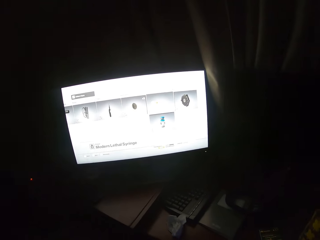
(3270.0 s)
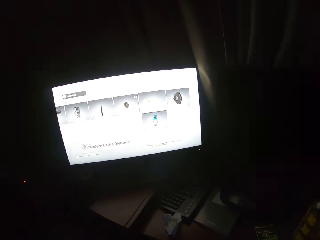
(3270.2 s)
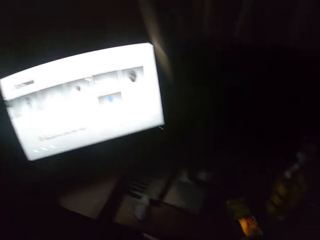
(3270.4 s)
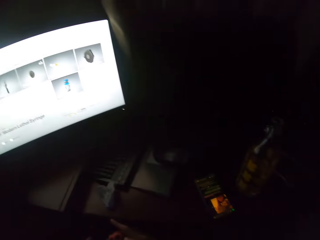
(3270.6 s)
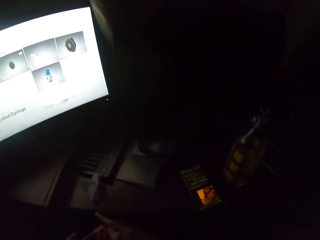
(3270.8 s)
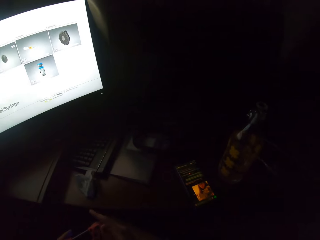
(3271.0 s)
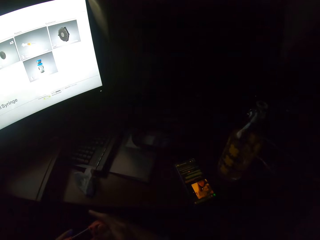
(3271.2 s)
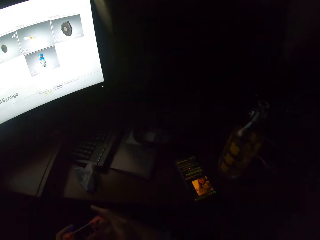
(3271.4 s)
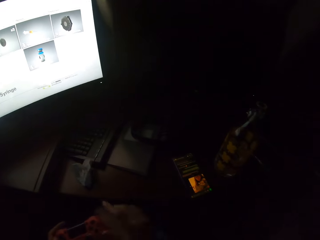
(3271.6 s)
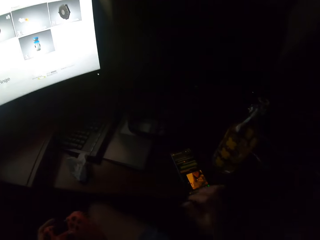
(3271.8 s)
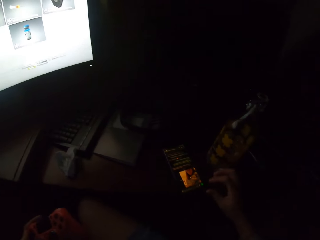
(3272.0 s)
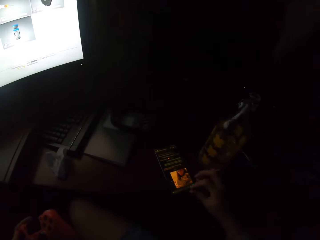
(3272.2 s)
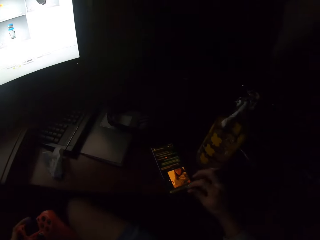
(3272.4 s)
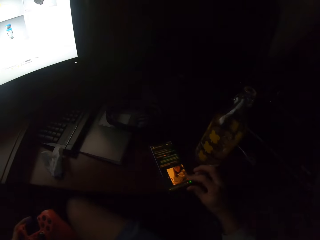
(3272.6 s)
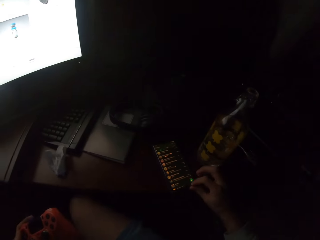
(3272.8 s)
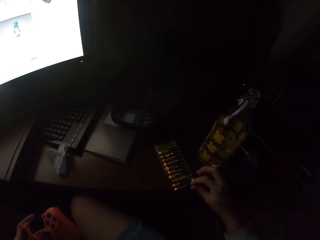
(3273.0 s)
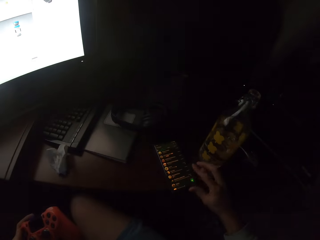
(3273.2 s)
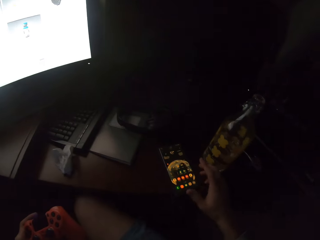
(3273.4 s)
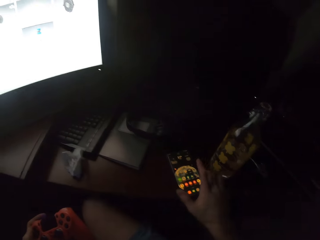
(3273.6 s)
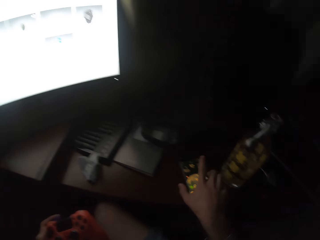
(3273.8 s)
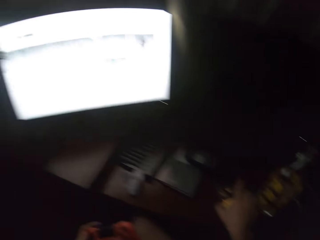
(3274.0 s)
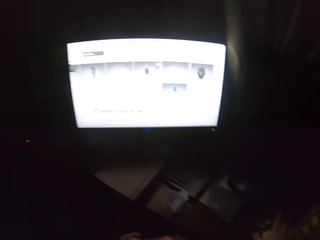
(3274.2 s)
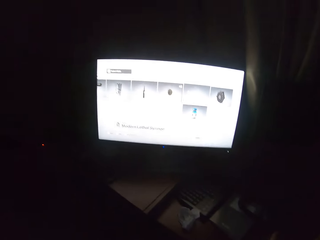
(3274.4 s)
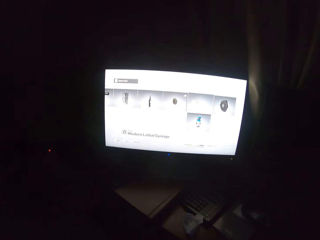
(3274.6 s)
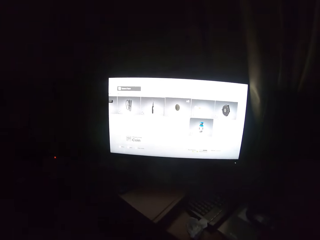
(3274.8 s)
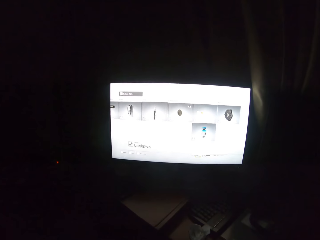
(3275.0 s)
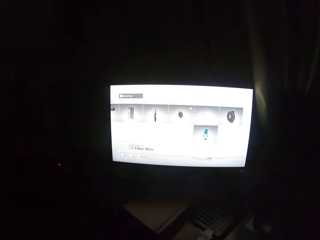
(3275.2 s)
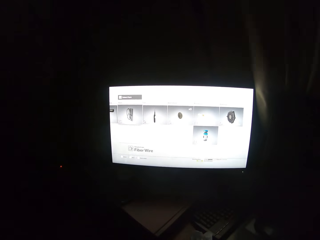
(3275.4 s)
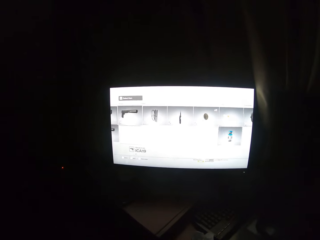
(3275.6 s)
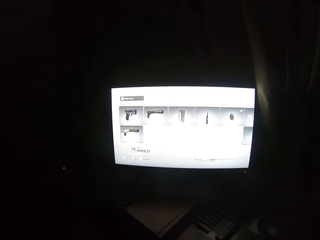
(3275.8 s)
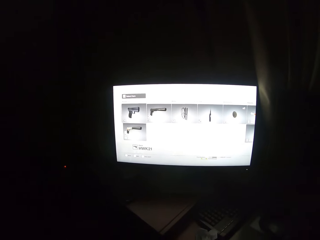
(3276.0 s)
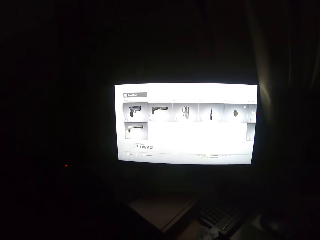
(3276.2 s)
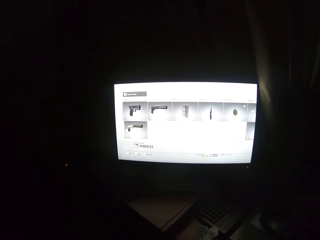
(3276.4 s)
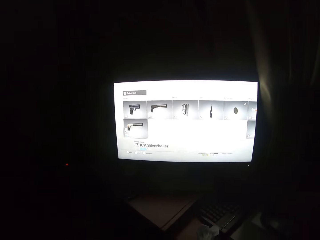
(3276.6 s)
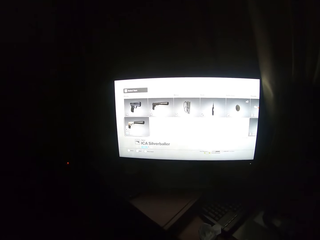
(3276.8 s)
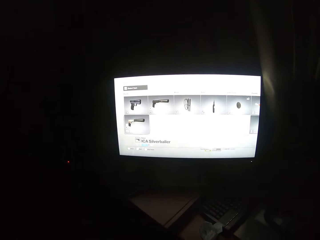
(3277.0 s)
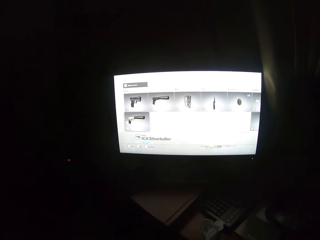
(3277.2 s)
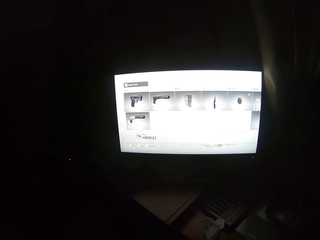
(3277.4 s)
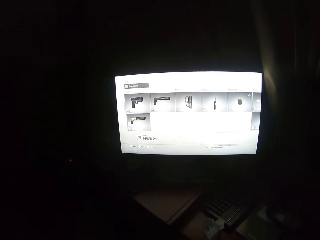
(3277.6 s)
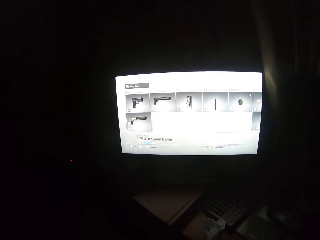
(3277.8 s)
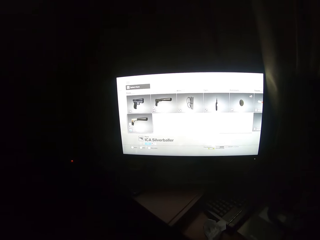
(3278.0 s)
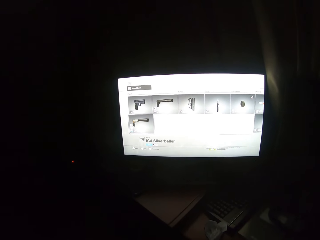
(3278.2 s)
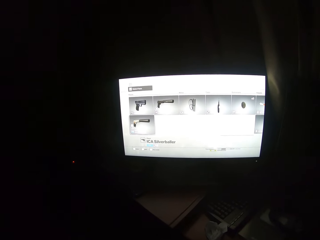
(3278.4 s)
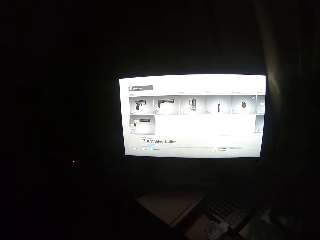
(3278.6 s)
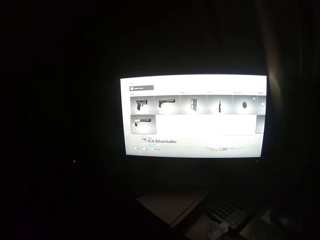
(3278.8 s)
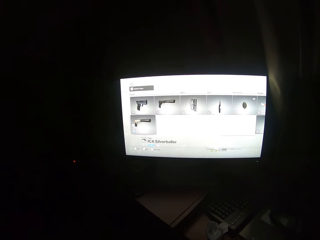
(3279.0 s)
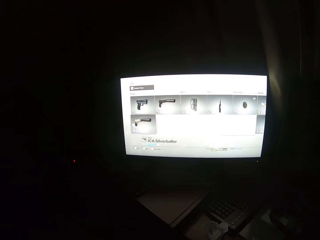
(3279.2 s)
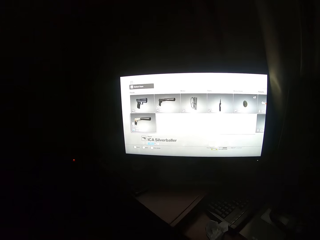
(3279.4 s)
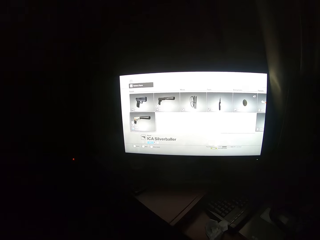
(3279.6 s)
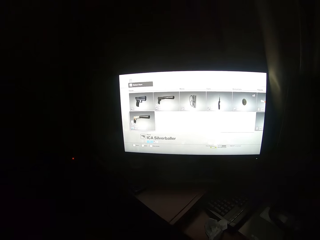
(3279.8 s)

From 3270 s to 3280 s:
The camera wearer operates the game pad. They operate the phone on the table. They operate the desktop on the table with the gamepad.

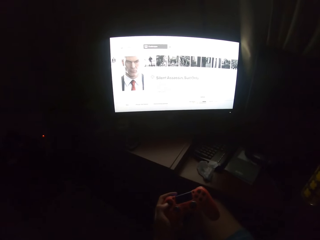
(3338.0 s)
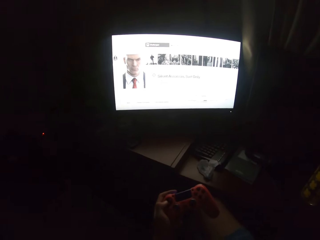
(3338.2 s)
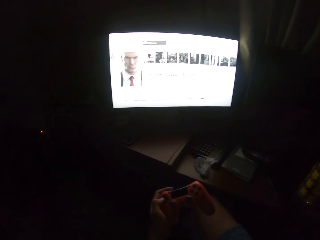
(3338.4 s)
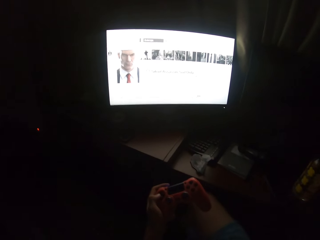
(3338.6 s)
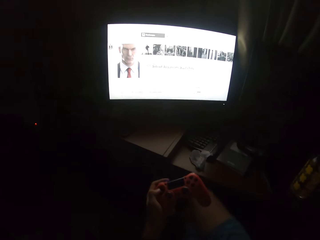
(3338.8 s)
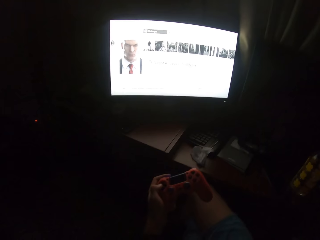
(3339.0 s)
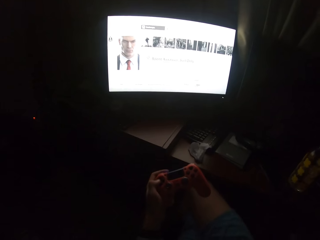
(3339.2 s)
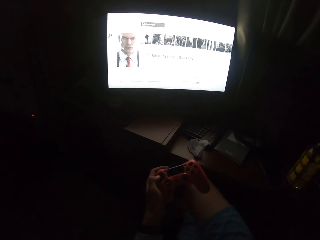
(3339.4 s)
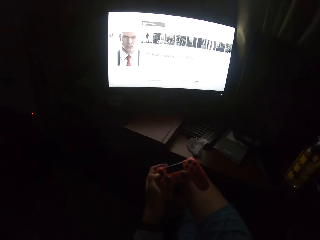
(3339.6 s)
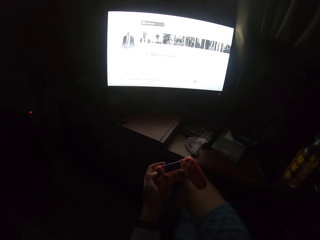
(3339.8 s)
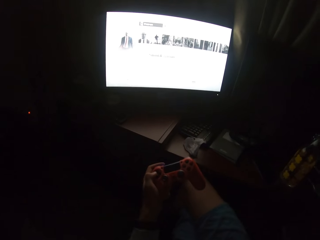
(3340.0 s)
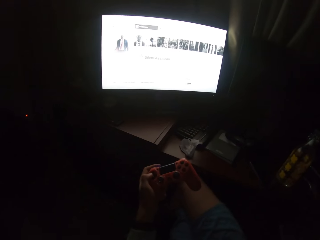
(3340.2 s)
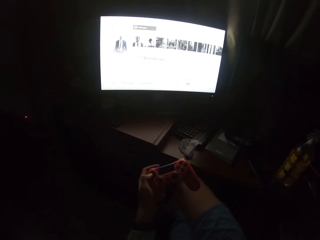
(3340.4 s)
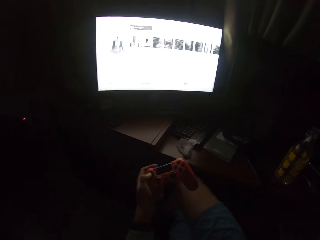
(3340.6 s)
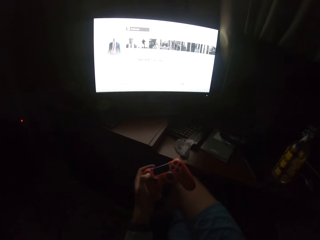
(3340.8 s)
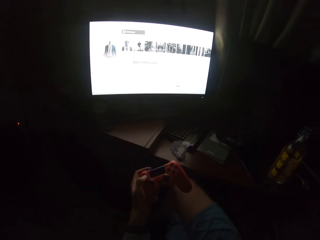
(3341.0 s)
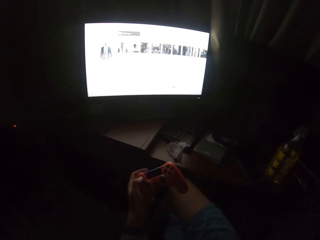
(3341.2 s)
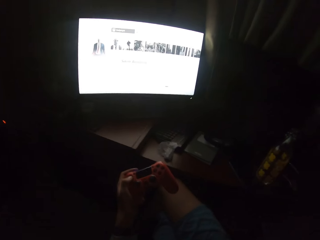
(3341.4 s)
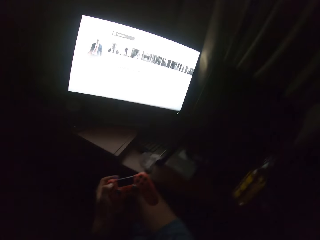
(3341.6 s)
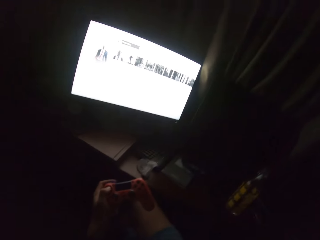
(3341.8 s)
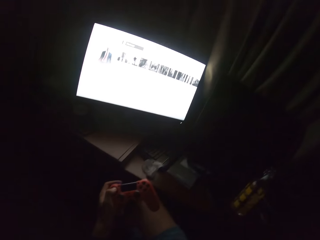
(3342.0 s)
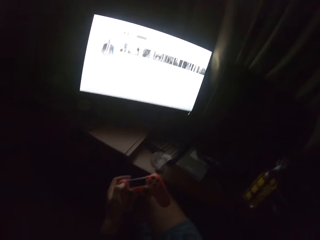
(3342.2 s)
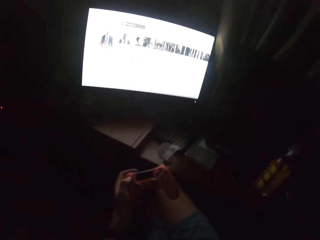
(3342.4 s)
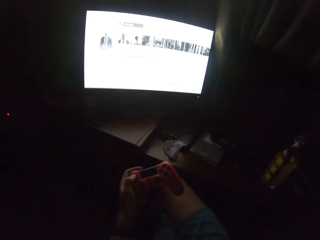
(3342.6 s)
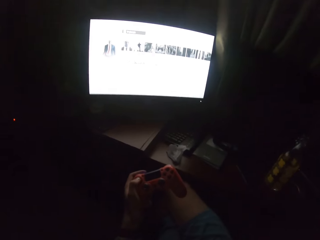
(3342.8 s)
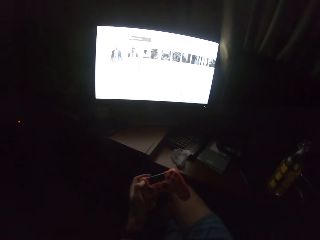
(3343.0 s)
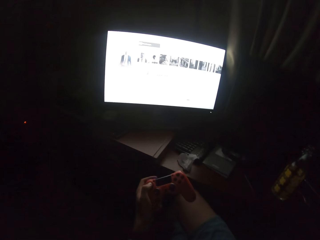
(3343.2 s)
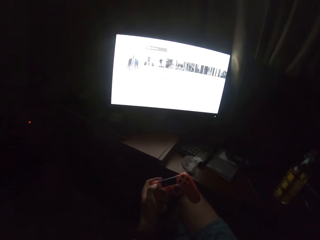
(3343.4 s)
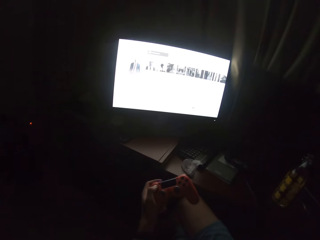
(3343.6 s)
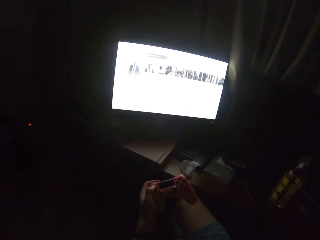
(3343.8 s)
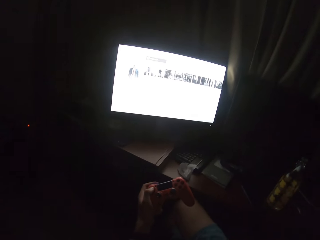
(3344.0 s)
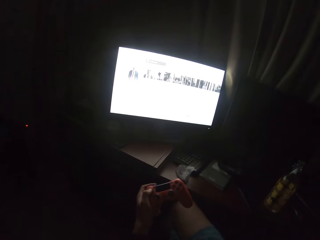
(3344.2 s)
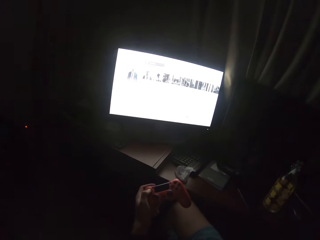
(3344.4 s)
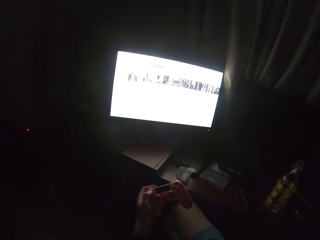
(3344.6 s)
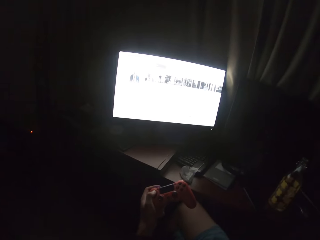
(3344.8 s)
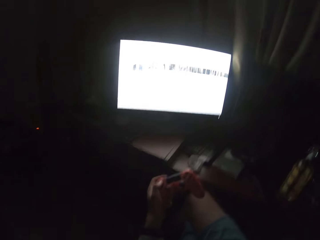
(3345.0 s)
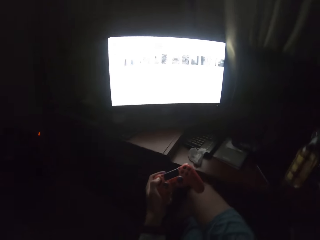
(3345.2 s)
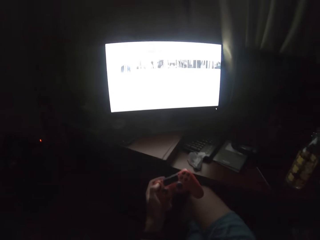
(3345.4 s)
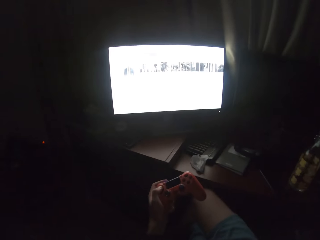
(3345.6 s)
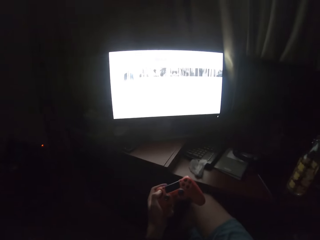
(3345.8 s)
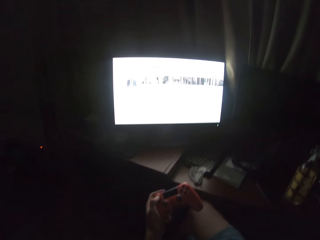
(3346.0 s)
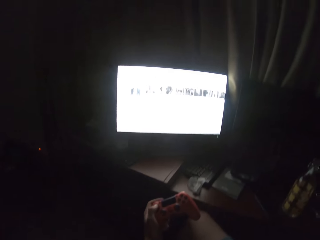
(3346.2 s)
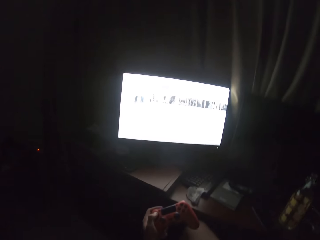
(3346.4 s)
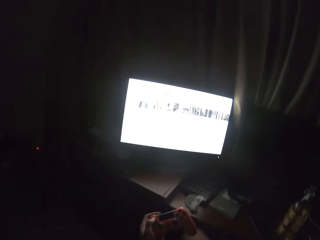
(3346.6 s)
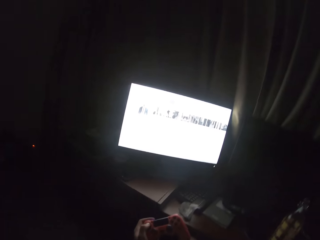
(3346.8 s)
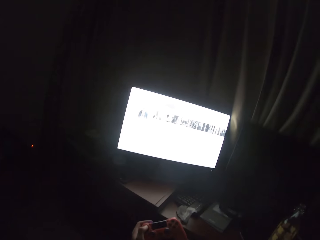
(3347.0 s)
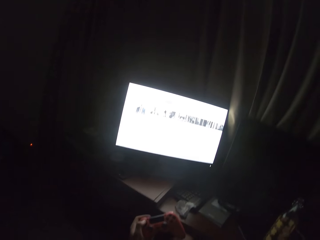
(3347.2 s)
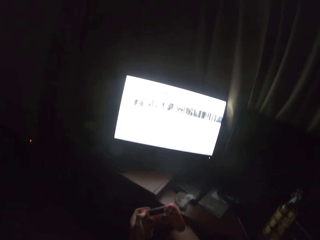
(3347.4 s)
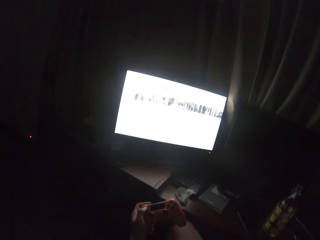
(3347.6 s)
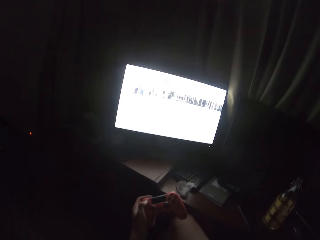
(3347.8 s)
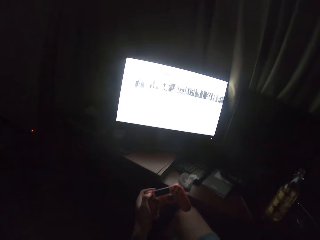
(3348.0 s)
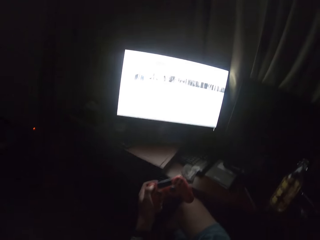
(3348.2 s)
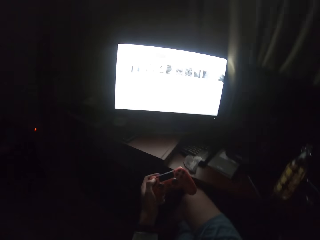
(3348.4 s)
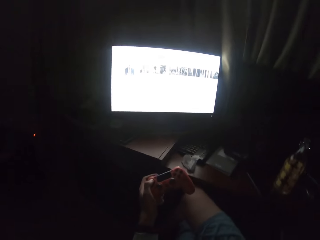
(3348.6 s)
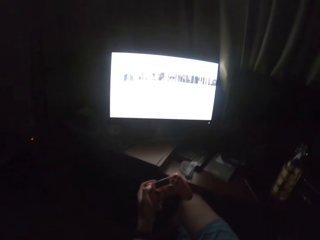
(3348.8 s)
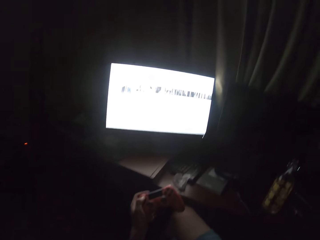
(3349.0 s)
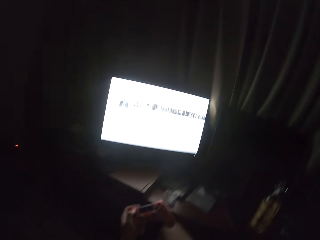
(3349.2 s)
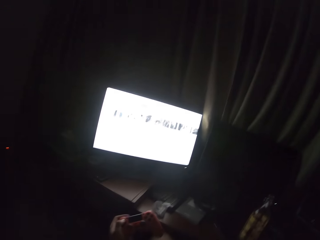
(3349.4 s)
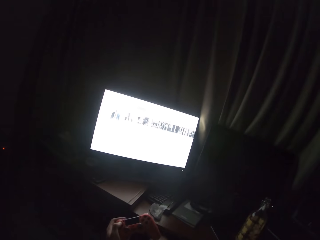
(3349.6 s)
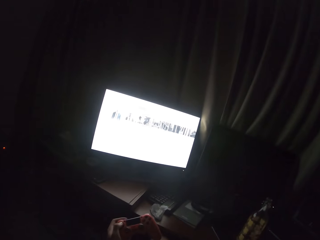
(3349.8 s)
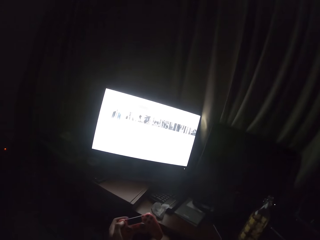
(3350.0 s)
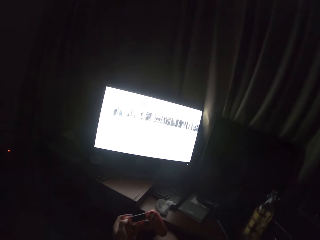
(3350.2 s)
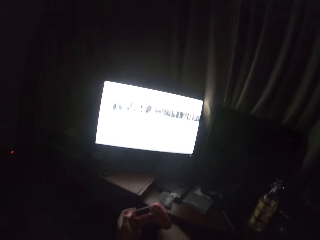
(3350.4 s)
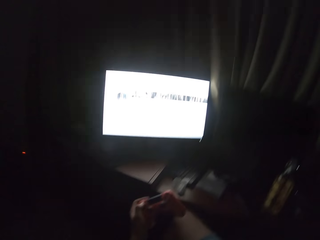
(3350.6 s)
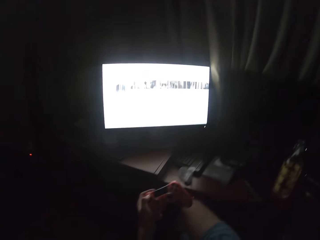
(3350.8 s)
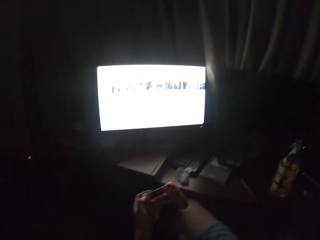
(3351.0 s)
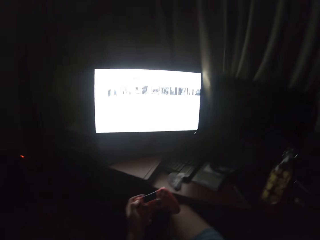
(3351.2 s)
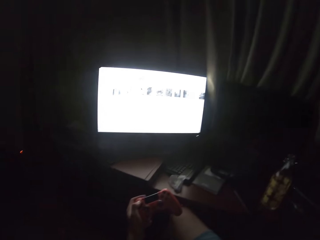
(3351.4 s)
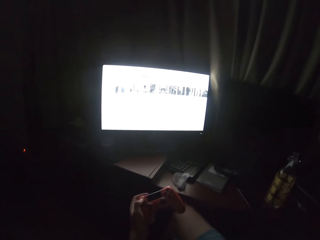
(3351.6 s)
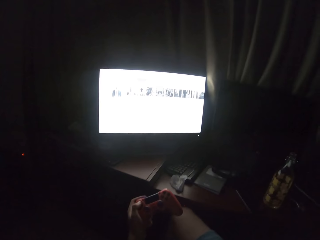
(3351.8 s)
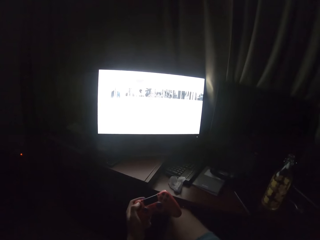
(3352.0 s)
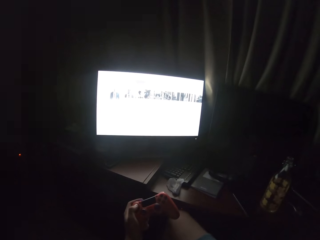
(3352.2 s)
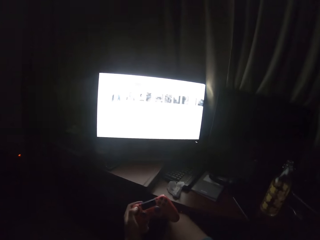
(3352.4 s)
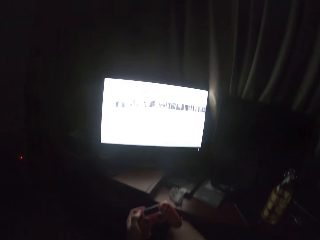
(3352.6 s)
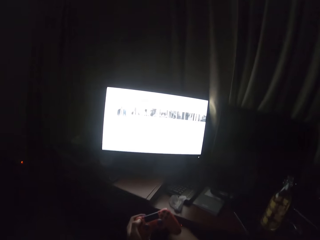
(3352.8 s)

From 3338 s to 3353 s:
The camera wearer holds a controller. They scroll through the screen with the controller. They turn to the side. They hold the controller. They turn to the side.
